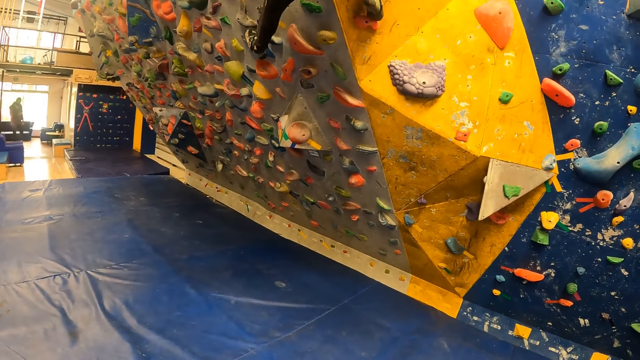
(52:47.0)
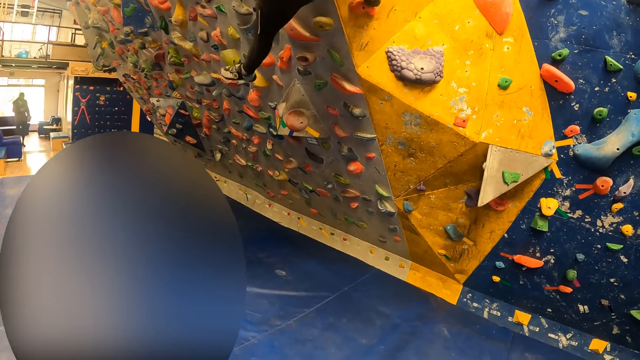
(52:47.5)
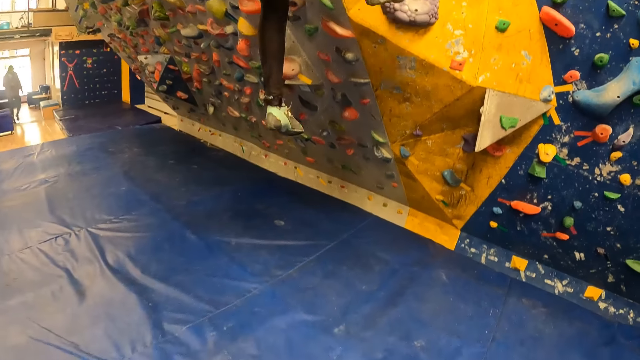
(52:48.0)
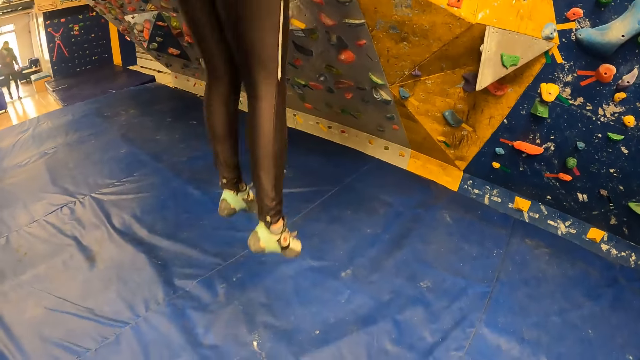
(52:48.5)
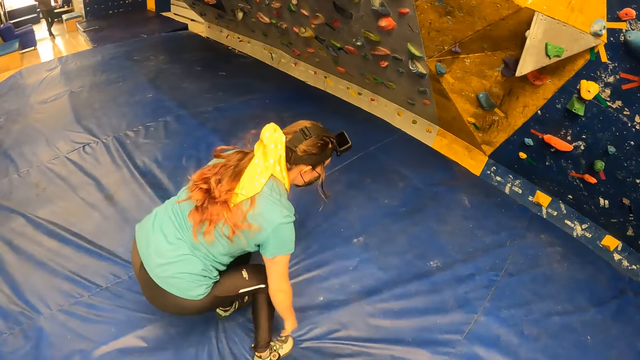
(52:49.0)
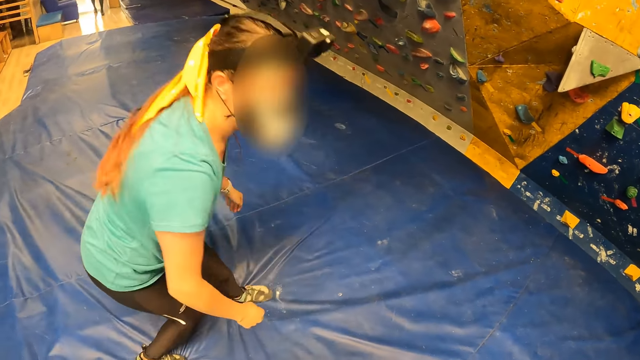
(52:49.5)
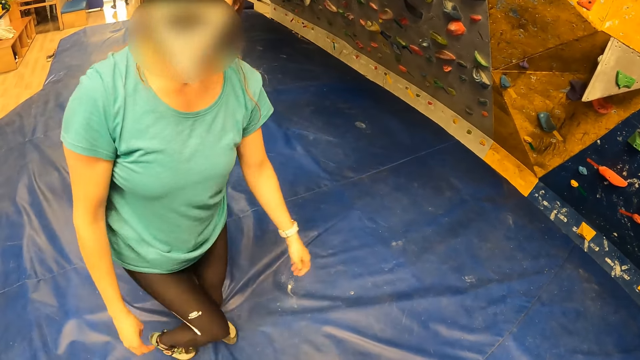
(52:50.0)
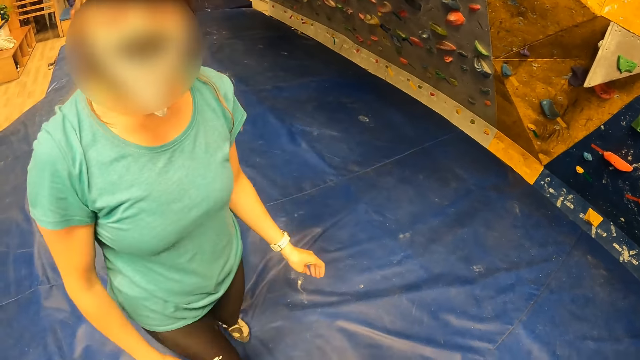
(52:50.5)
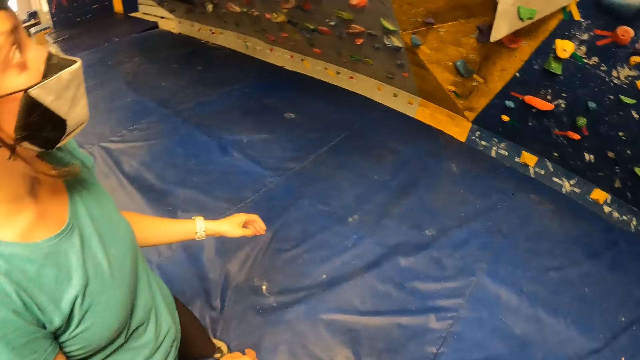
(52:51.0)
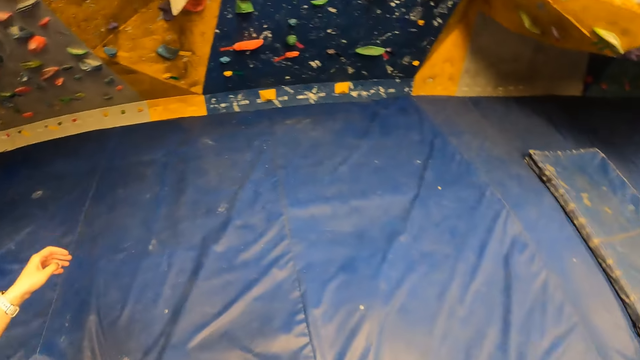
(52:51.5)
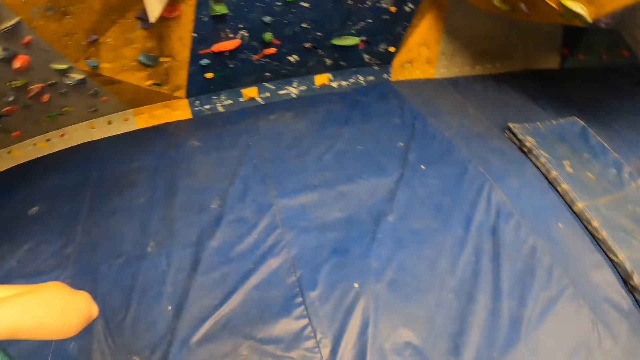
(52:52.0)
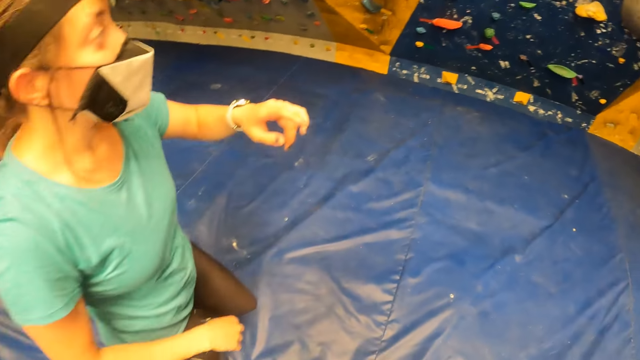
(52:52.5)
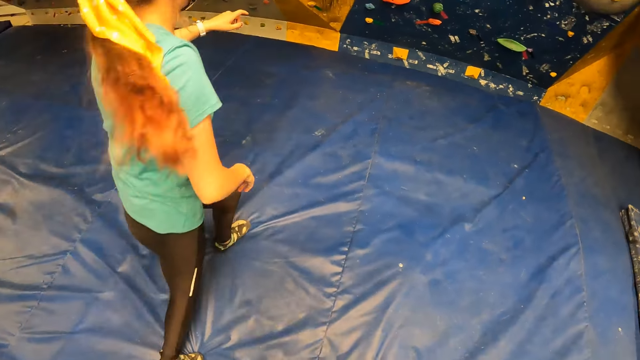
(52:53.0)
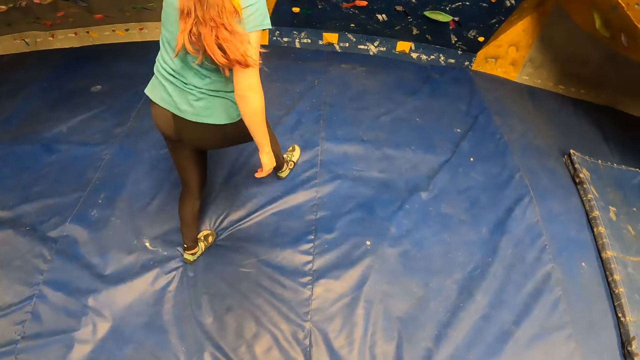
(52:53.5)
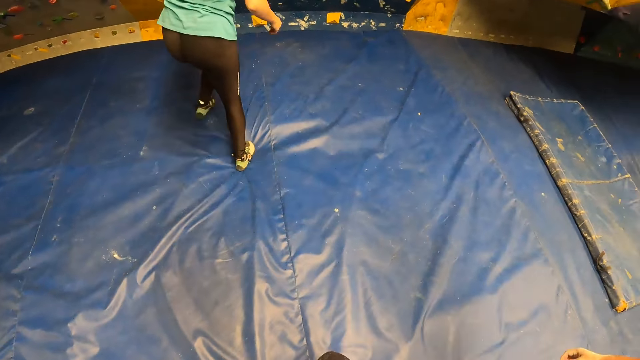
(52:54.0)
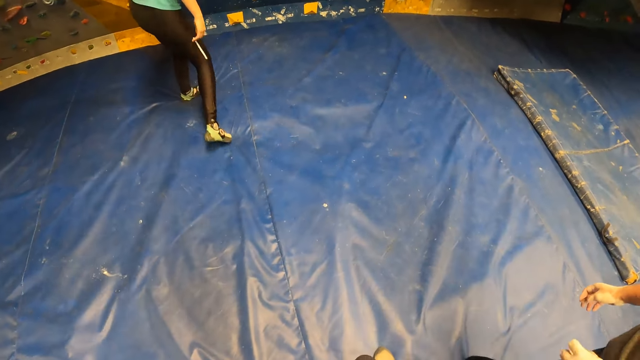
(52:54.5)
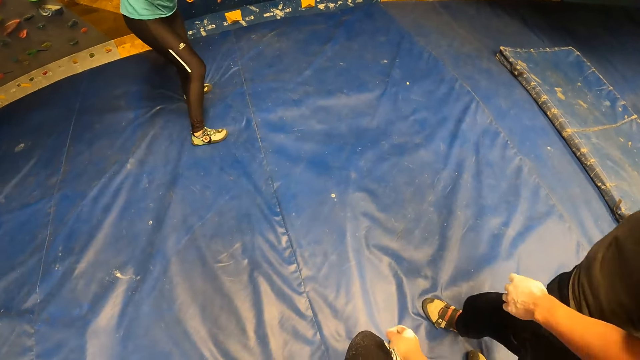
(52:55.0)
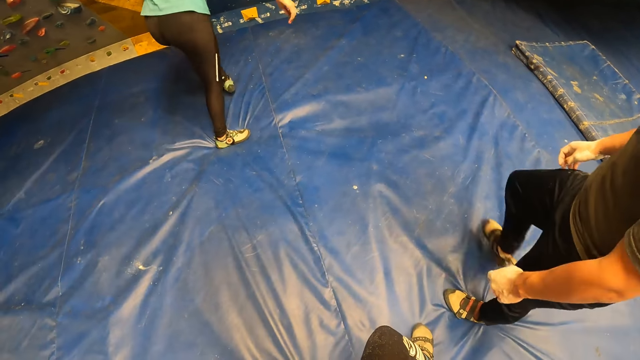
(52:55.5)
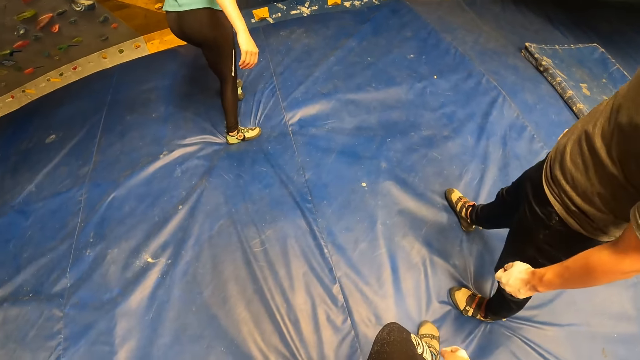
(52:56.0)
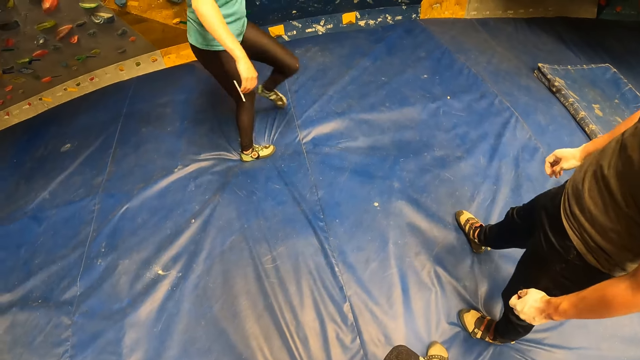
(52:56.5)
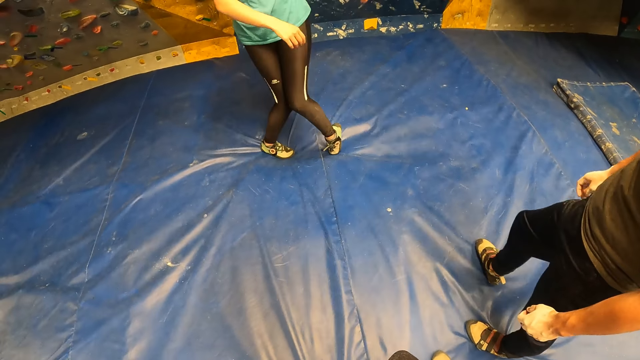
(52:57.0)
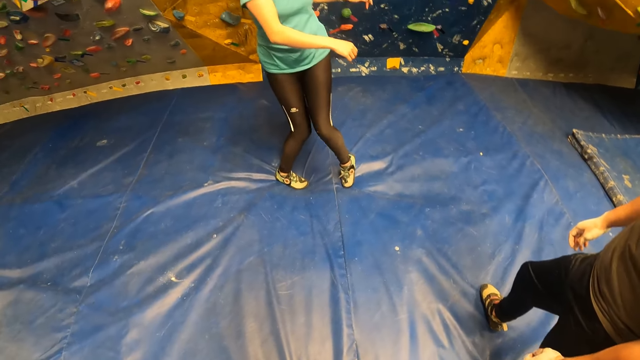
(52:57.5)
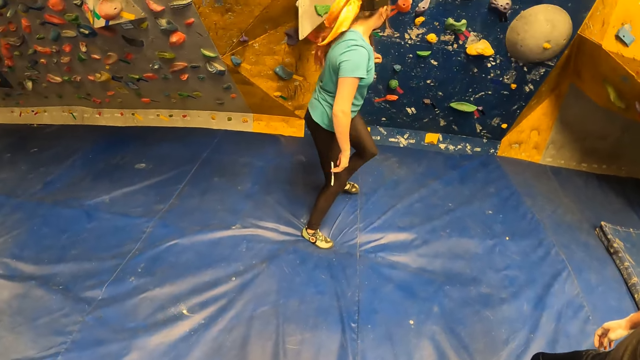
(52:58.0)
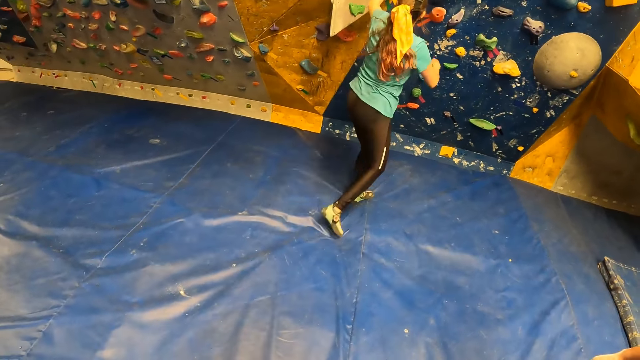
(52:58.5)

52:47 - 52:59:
The camera wearer looks at a woman. They look around.

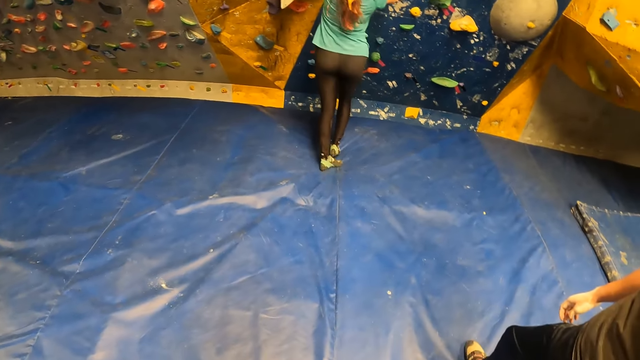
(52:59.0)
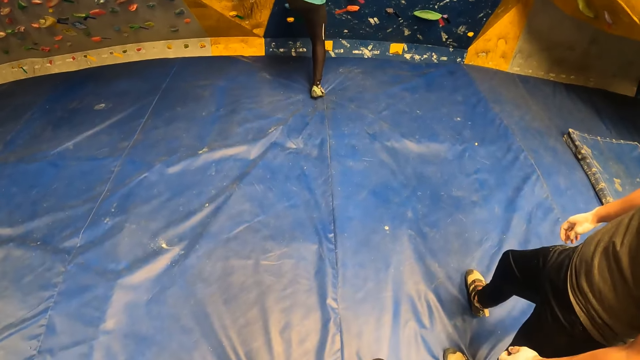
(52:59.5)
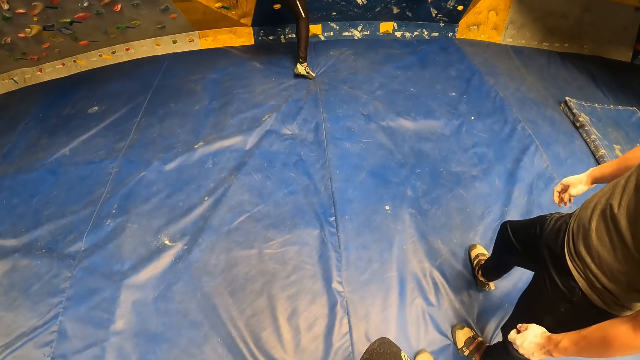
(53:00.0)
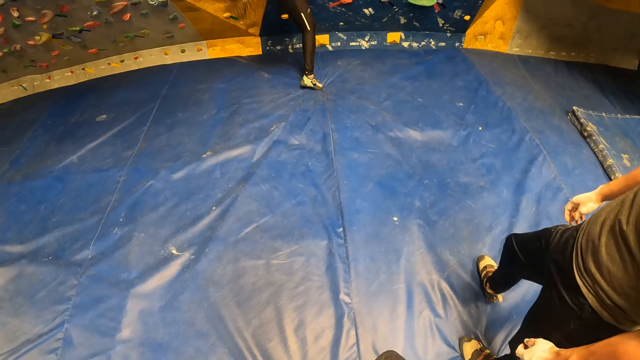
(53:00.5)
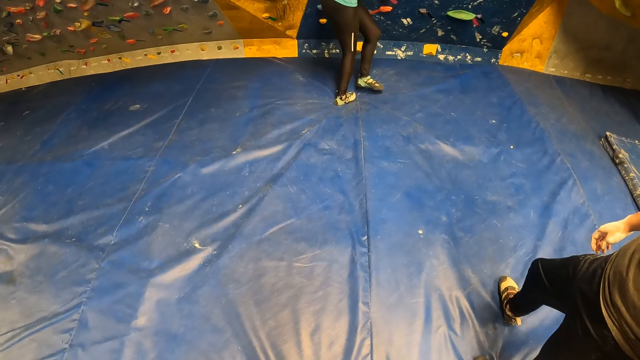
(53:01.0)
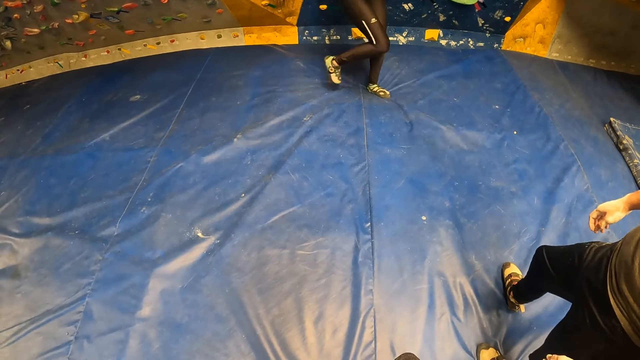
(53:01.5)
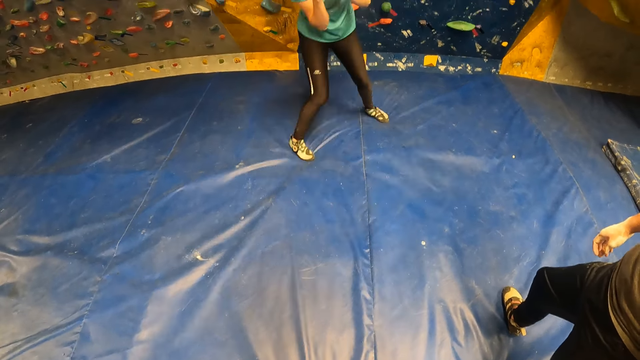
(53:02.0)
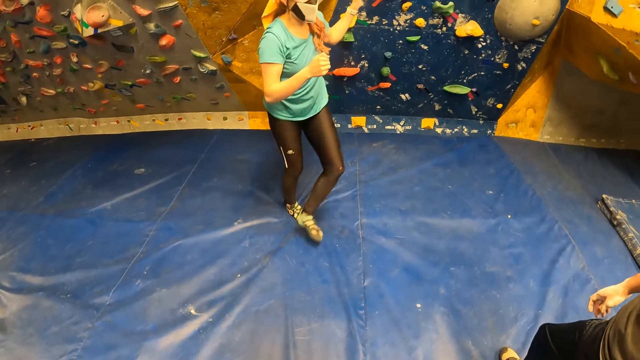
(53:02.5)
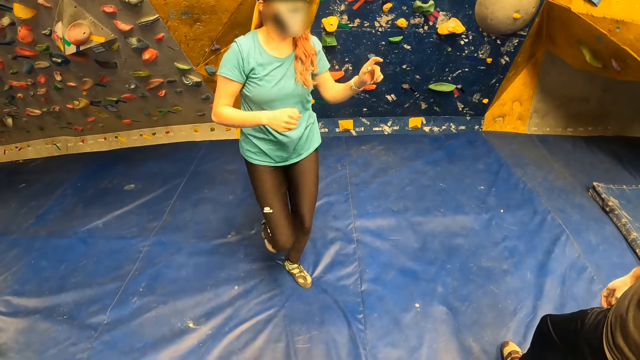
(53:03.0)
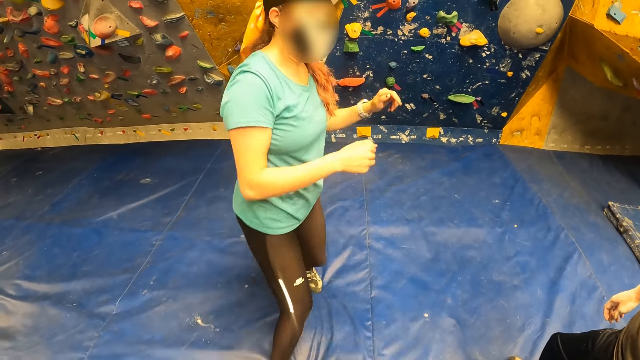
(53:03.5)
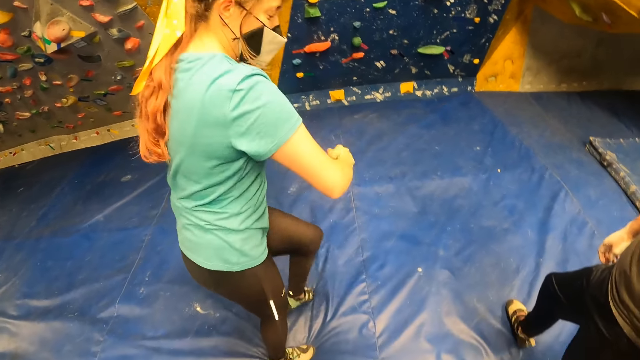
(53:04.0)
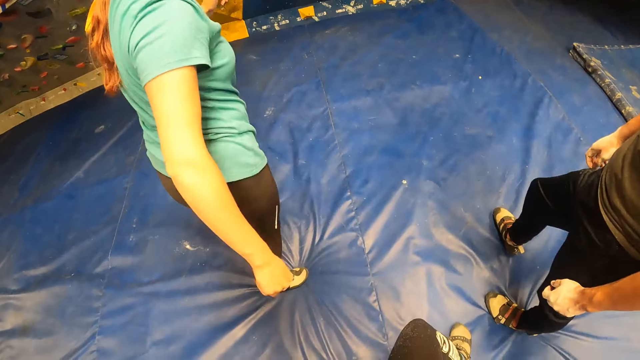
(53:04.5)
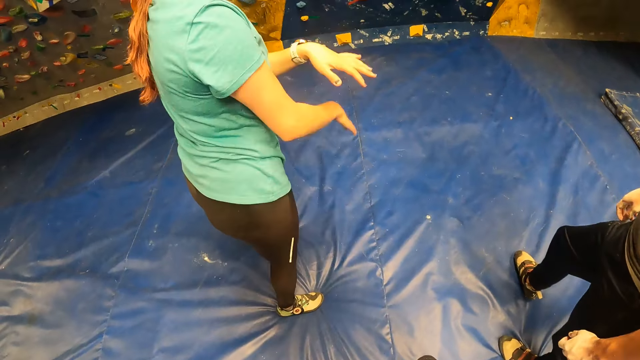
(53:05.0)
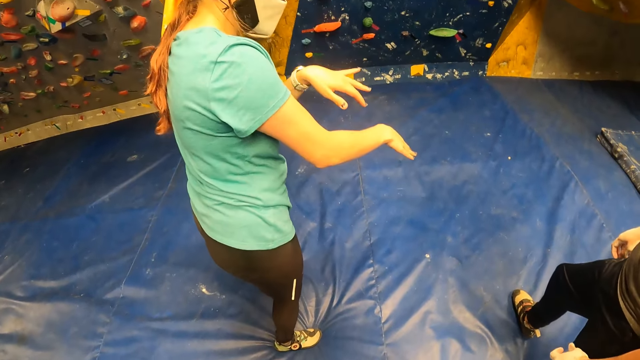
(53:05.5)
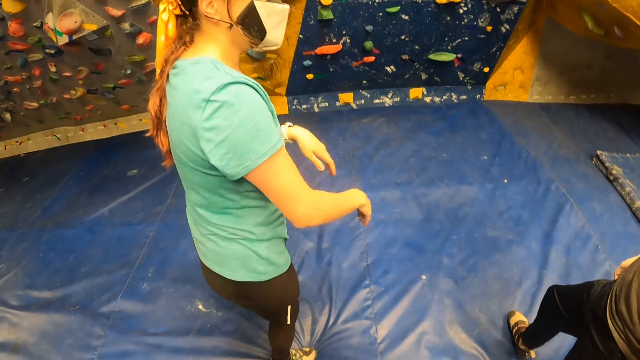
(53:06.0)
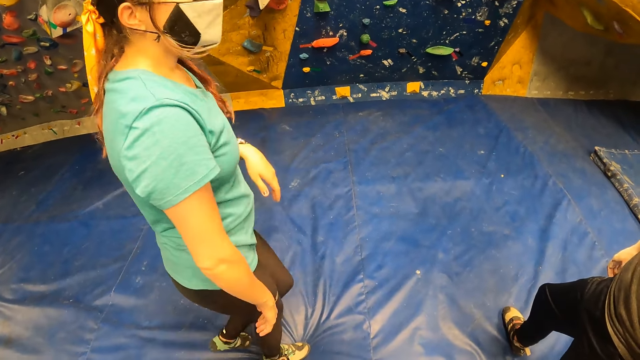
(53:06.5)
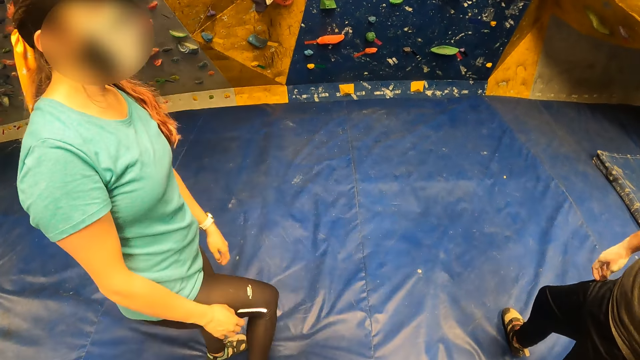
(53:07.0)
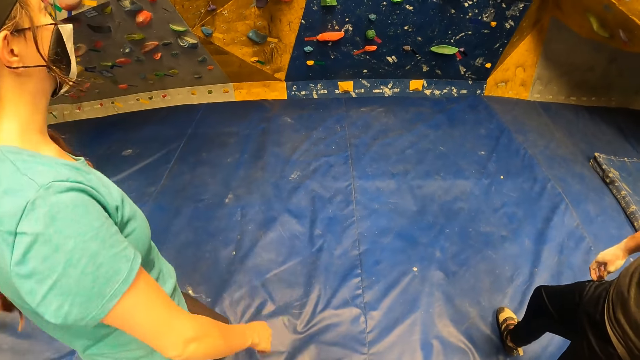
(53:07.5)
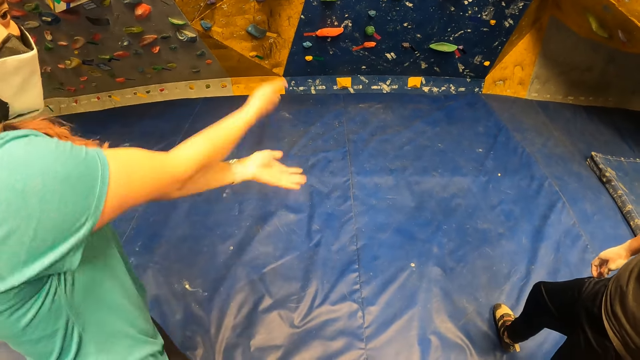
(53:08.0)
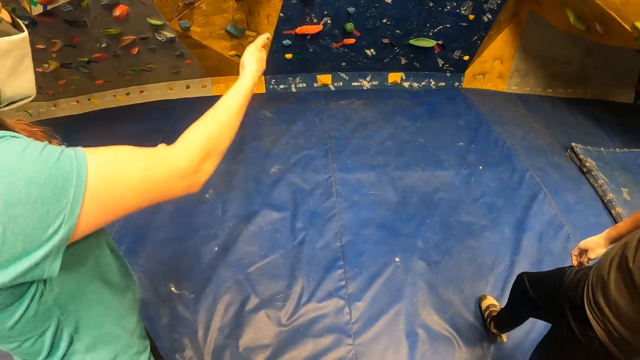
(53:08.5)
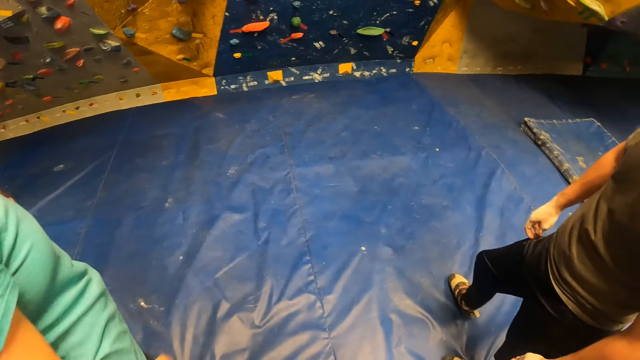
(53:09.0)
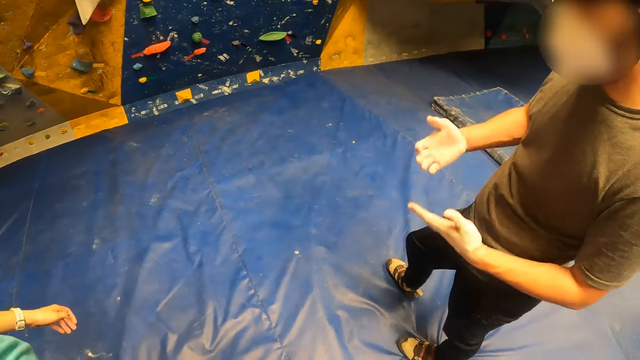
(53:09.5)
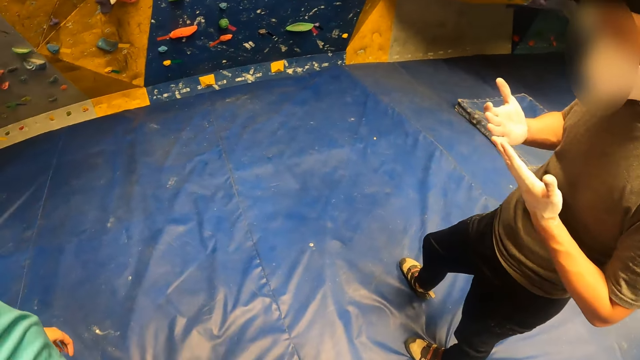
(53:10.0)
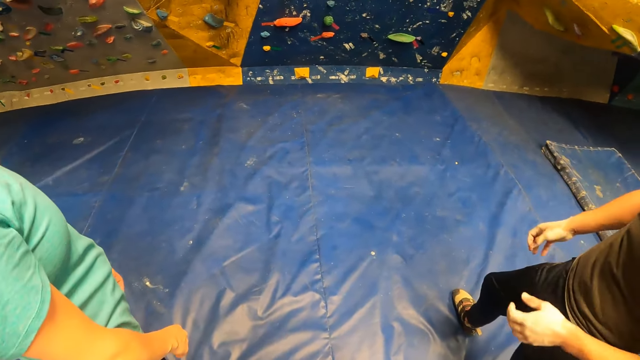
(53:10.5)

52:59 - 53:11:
The camera wearer looks at a woman.
